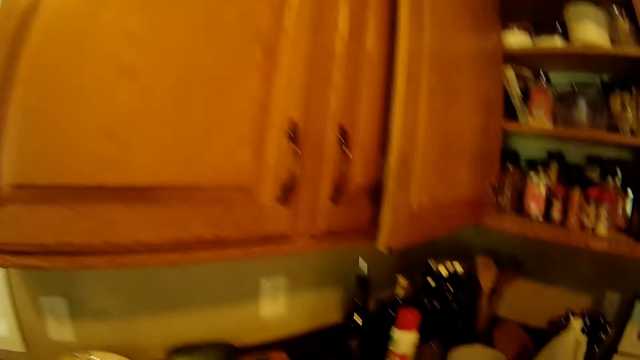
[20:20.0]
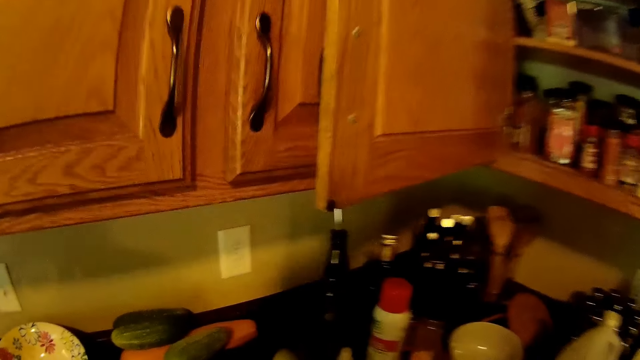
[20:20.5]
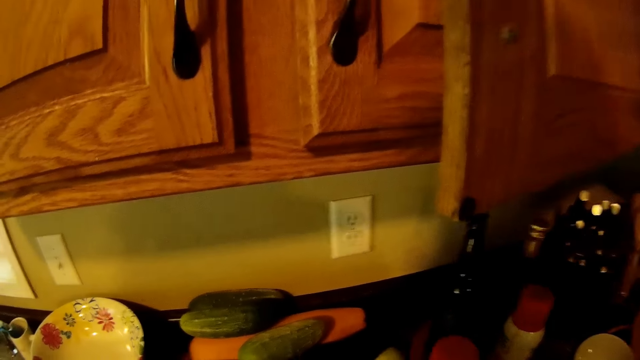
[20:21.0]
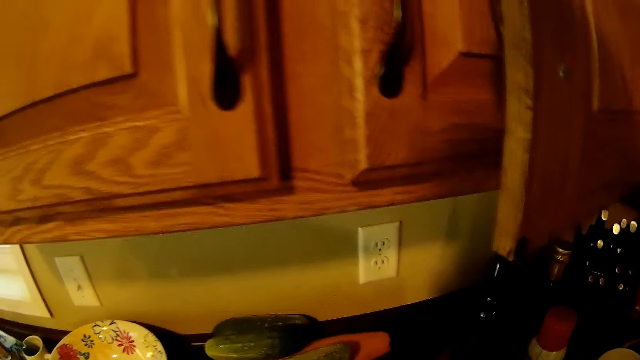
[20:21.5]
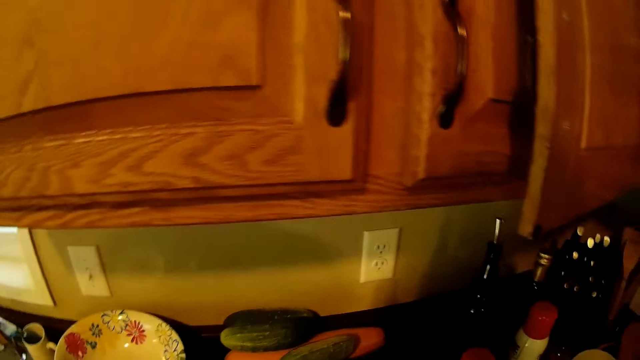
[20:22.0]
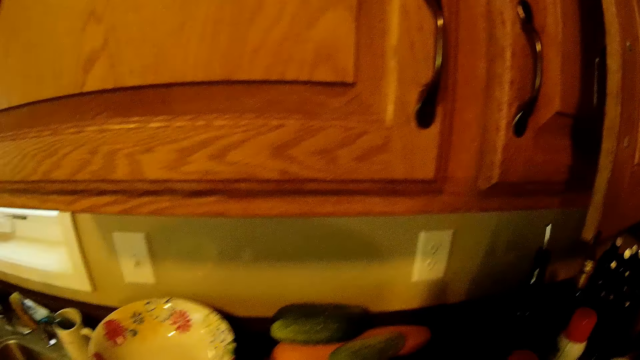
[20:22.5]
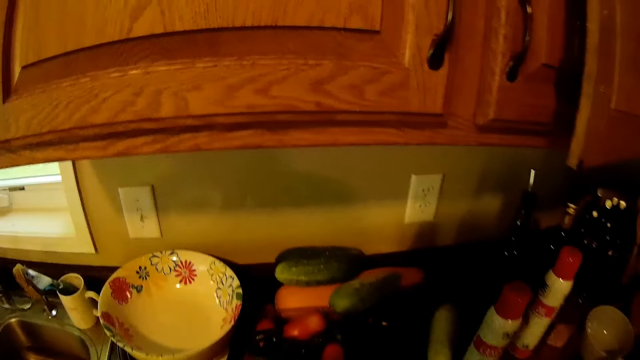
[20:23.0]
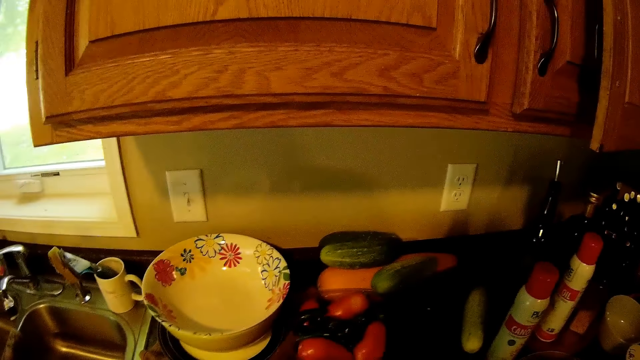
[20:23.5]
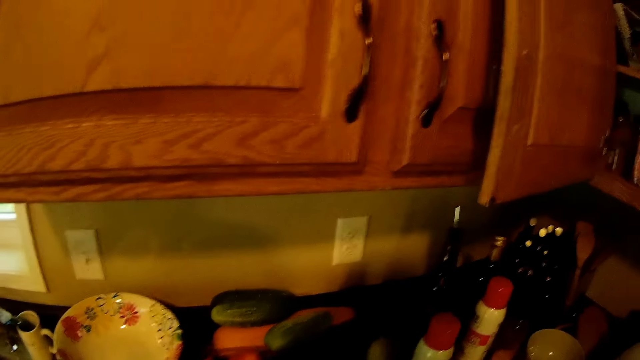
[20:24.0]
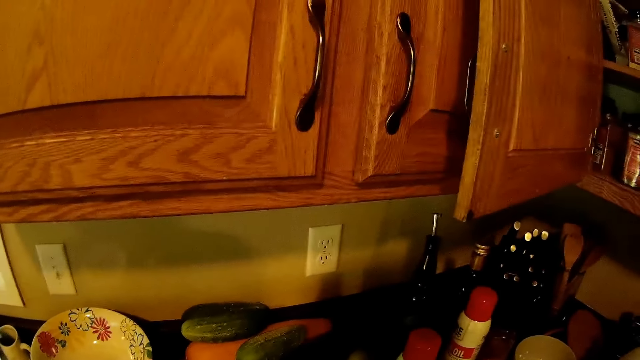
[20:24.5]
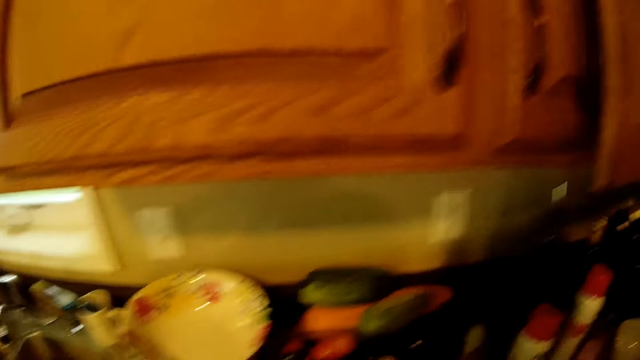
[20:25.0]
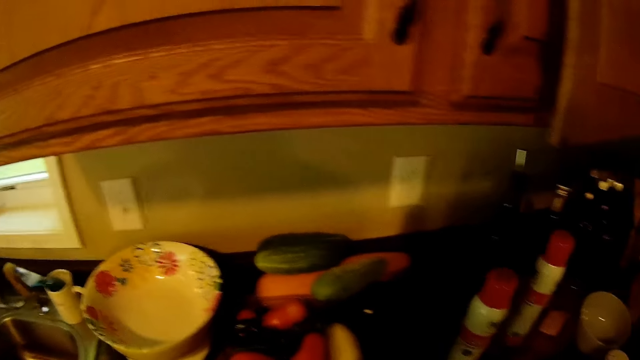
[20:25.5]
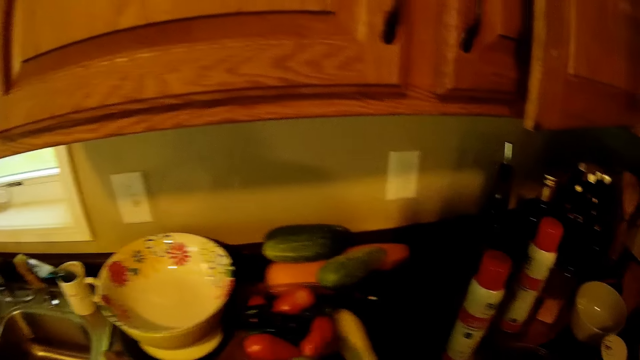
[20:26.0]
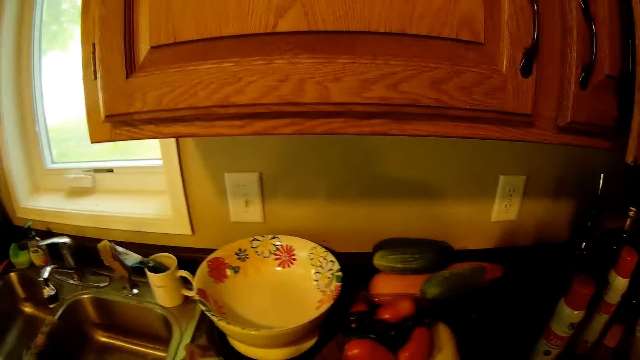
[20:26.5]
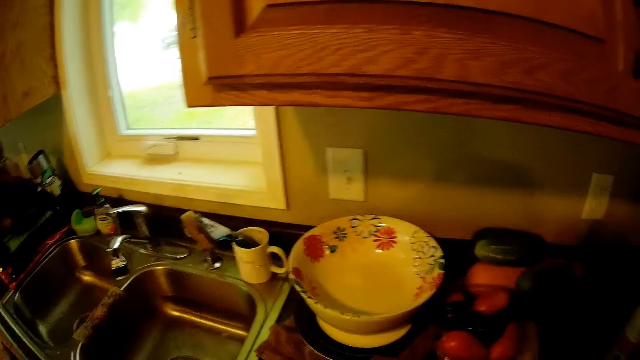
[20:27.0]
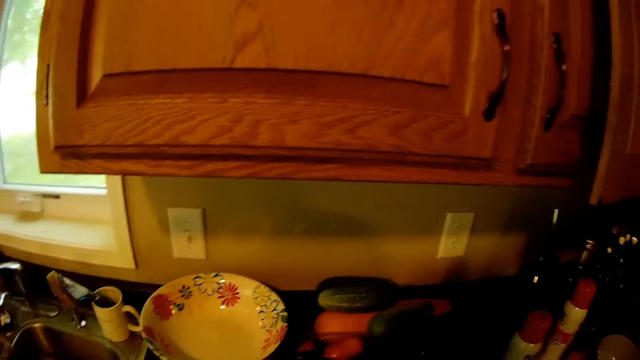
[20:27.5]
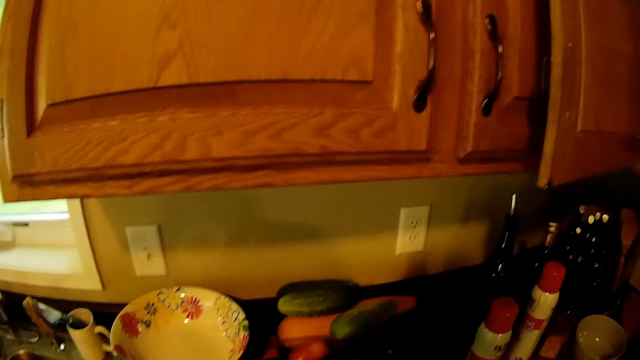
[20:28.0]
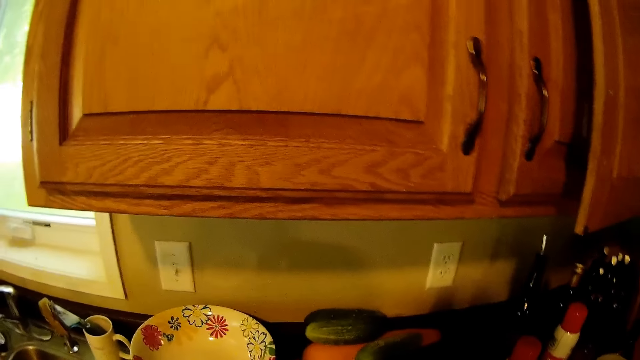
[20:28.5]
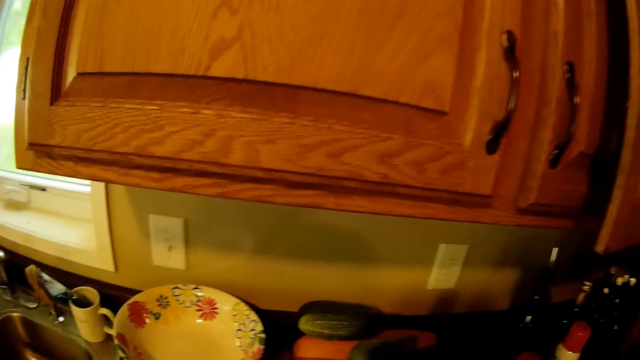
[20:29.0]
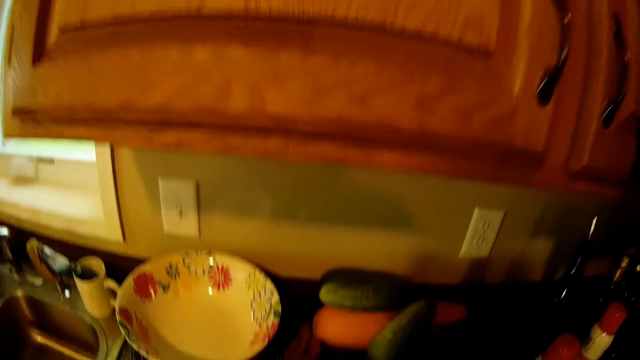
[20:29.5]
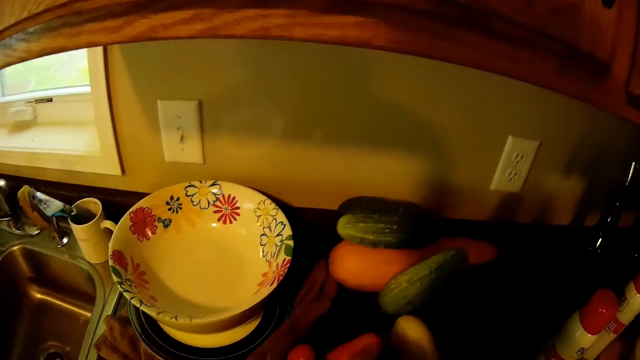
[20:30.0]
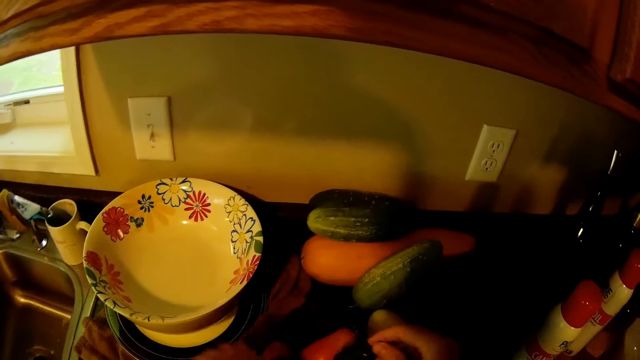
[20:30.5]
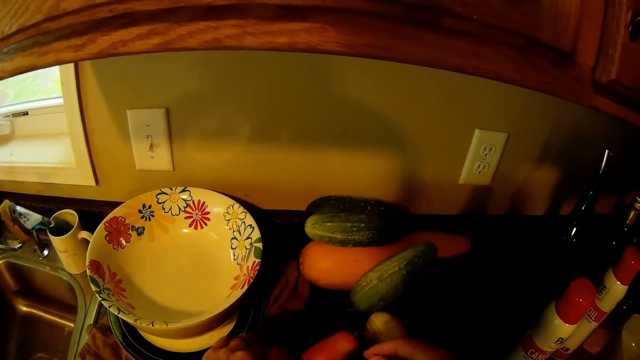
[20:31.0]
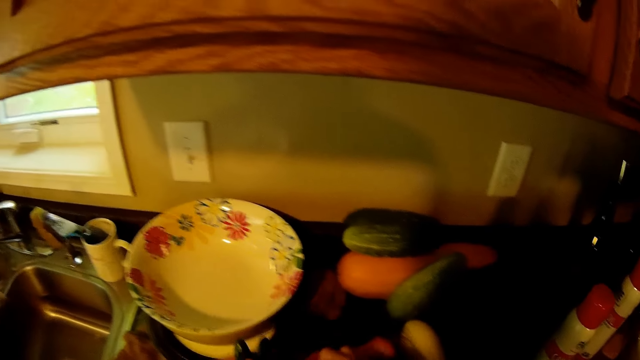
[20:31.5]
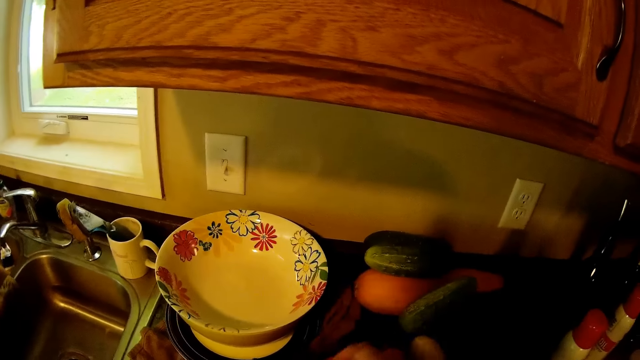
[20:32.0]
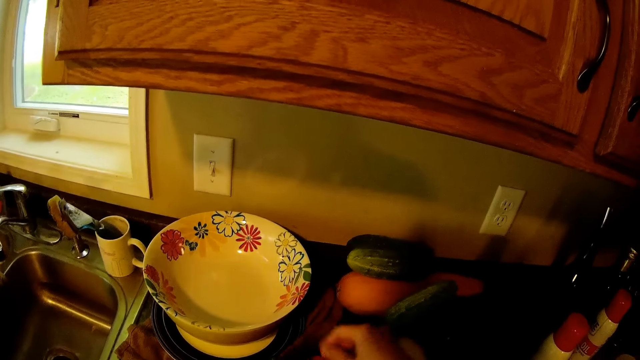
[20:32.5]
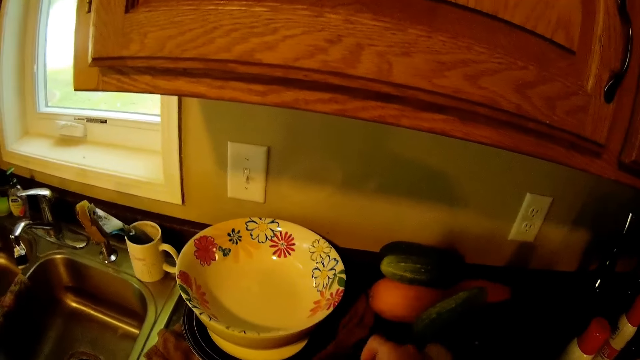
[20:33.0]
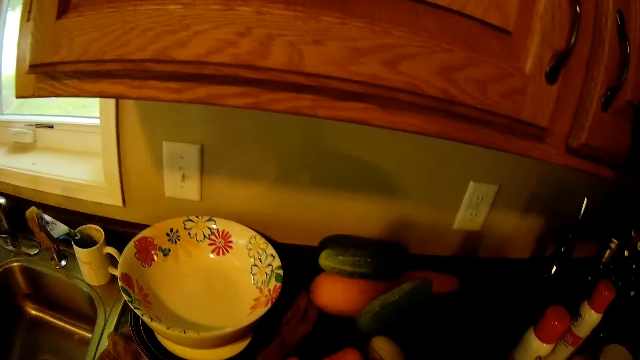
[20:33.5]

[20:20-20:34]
The camera wearer places the container on the table. They pick a cucumber from the slab. They arrange the fruits on the slab. They pick the fruits.

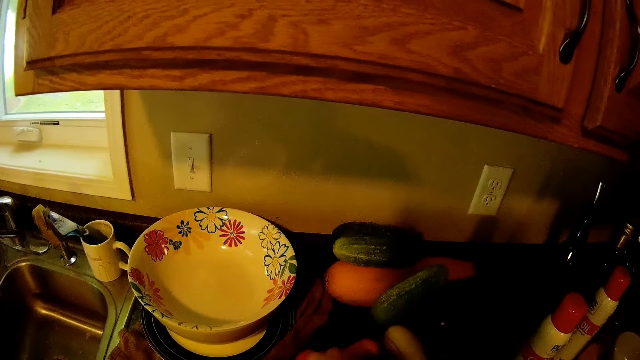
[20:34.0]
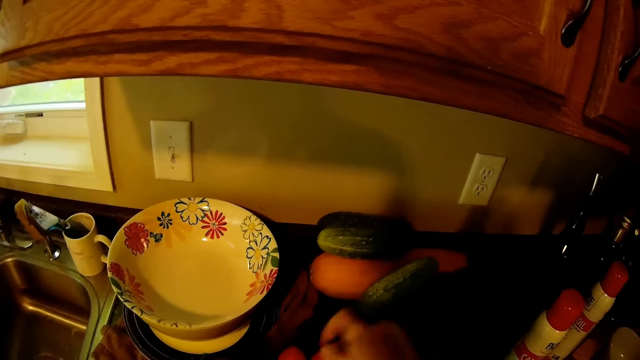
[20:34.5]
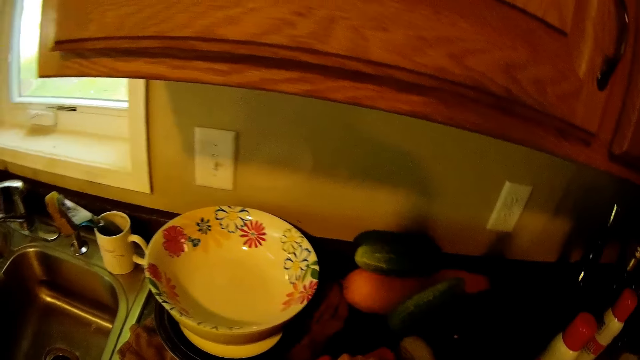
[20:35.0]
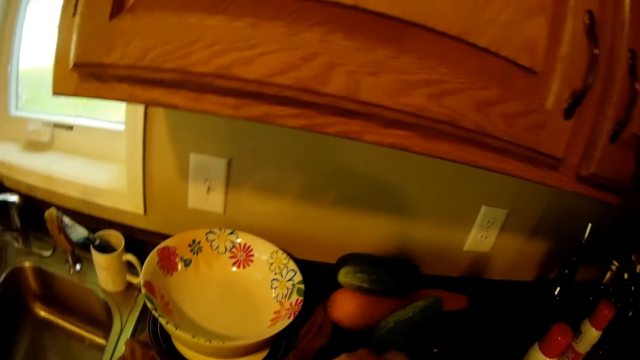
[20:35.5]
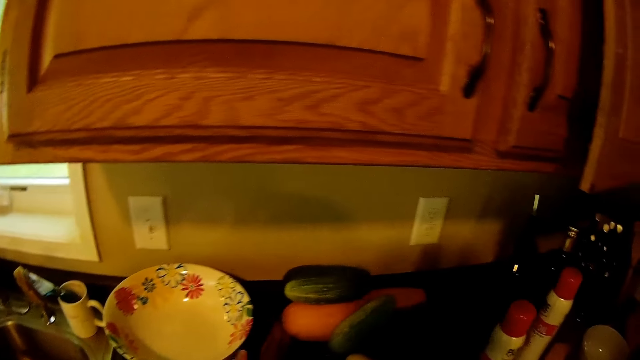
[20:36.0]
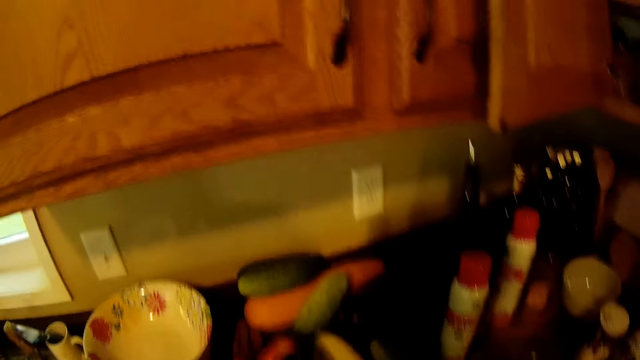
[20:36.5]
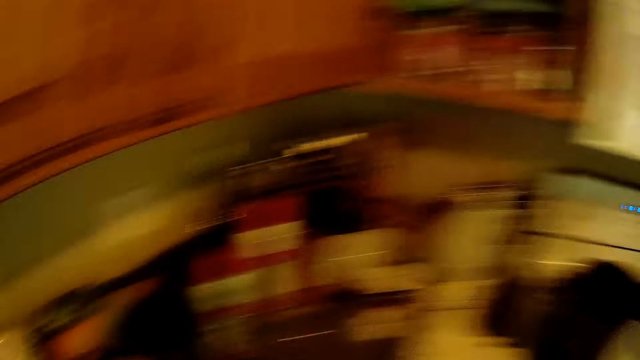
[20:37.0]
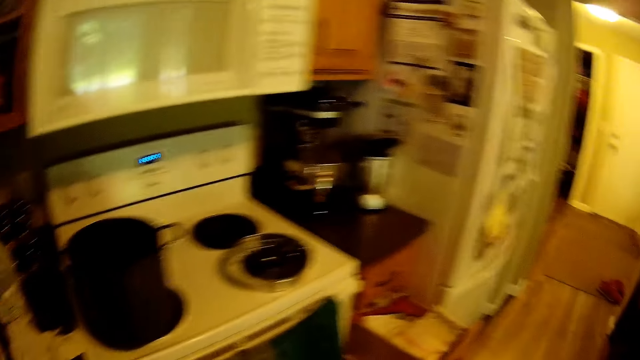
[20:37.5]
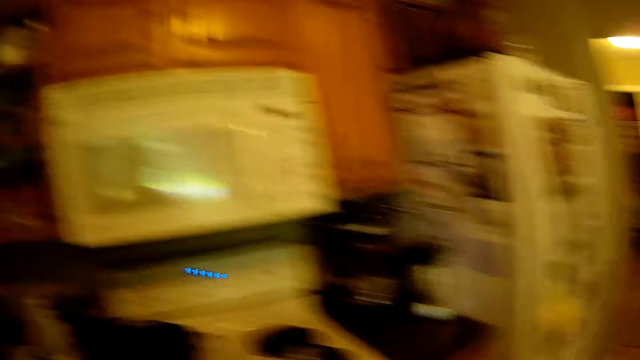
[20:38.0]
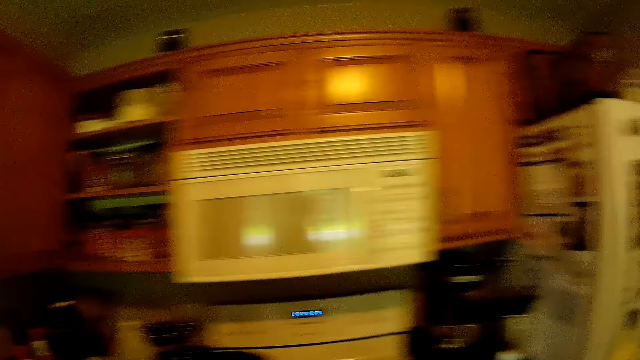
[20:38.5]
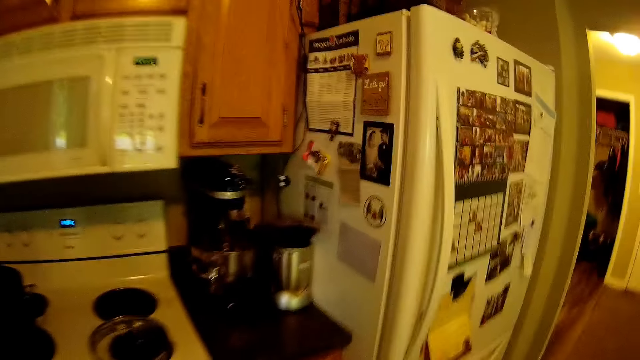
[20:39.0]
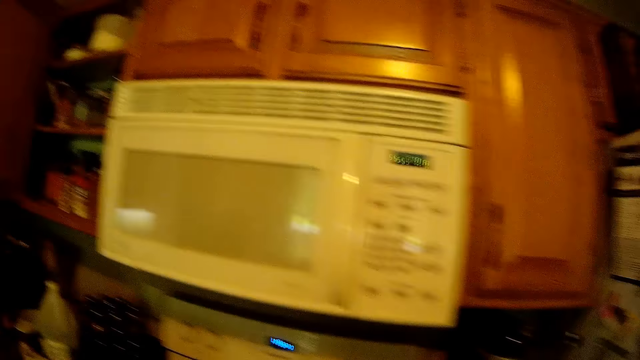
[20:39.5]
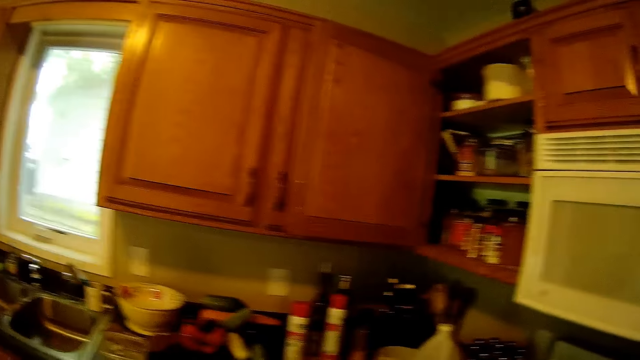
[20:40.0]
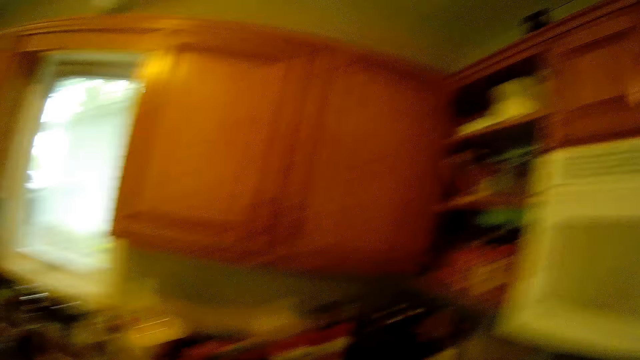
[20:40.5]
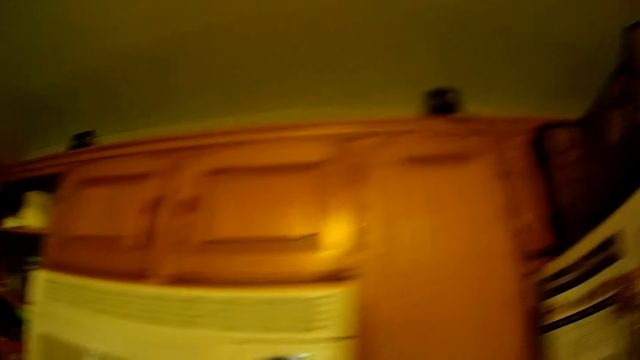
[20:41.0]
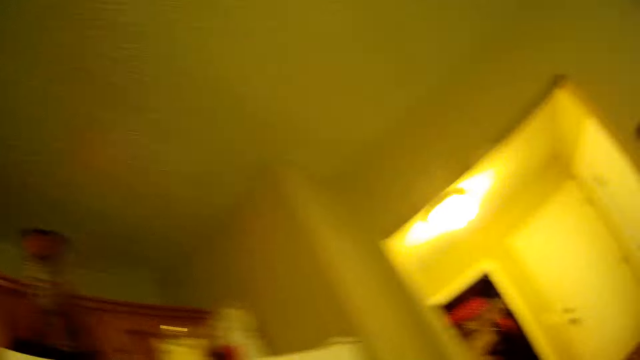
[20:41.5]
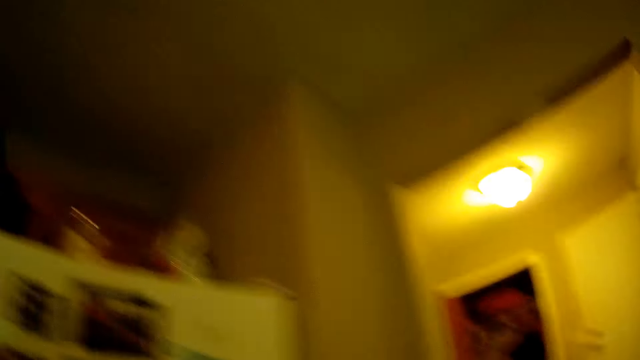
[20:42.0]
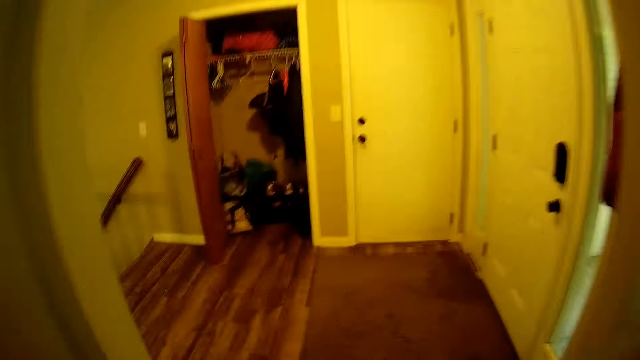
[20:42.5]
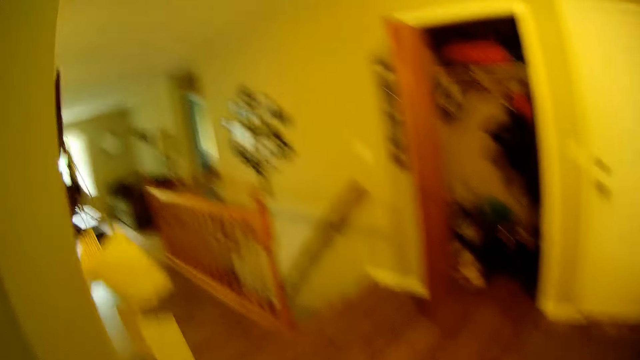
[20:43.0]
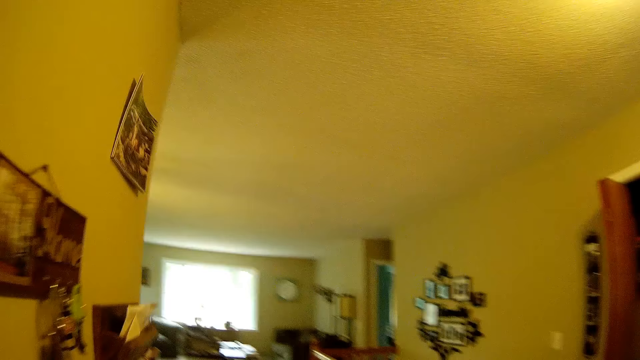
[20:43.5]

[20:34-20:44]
The camera wearer walks towards the dining table. They walk around the room.
